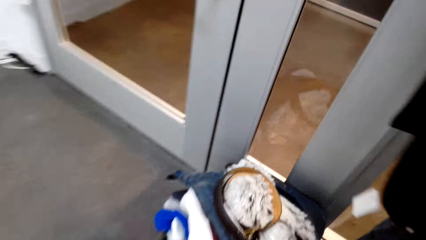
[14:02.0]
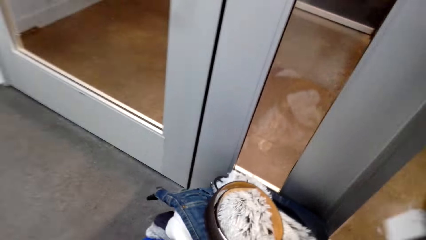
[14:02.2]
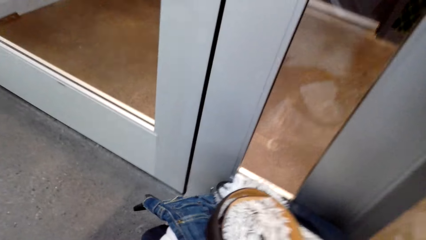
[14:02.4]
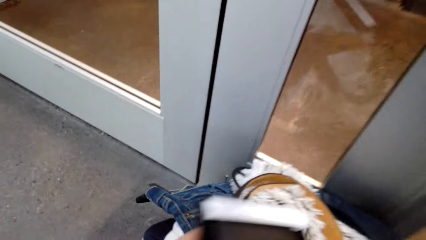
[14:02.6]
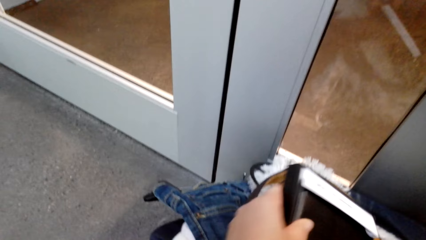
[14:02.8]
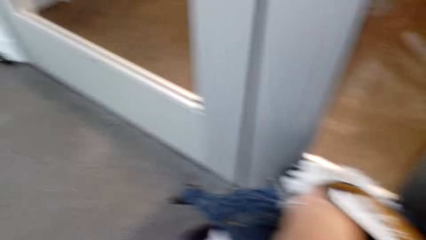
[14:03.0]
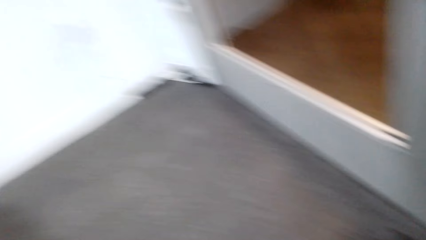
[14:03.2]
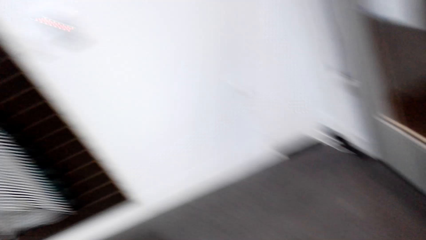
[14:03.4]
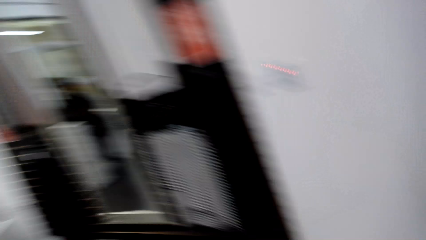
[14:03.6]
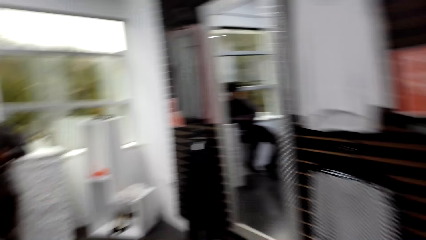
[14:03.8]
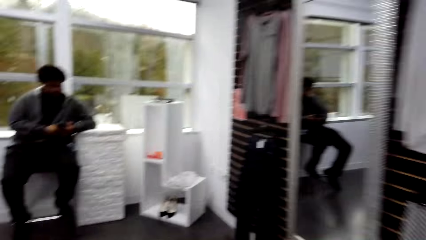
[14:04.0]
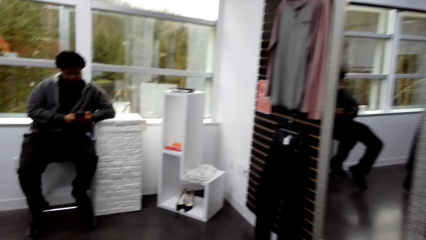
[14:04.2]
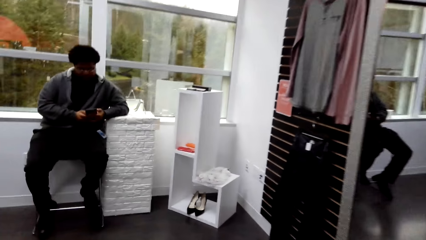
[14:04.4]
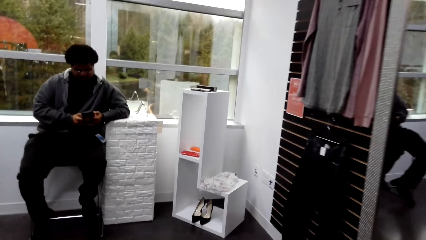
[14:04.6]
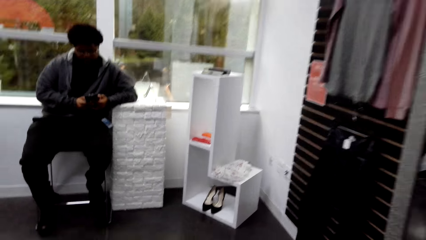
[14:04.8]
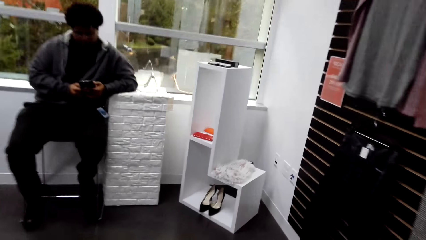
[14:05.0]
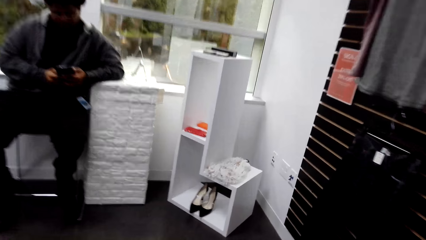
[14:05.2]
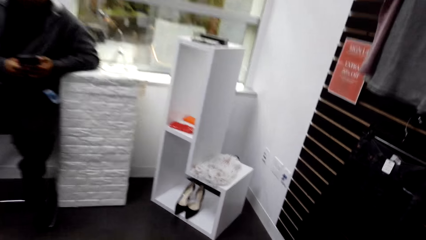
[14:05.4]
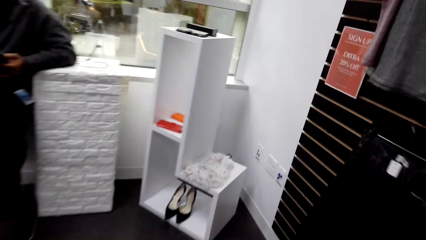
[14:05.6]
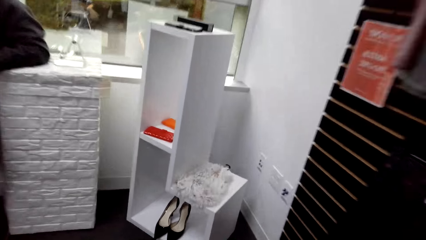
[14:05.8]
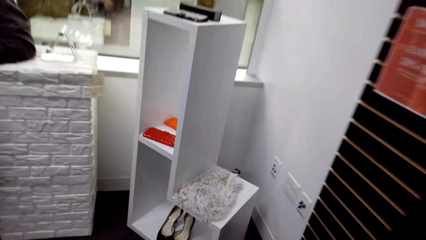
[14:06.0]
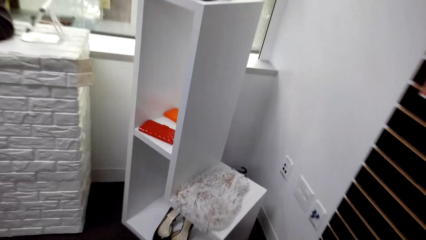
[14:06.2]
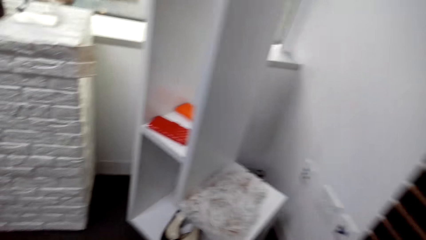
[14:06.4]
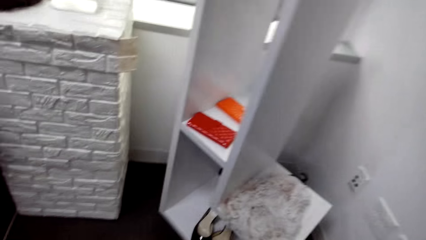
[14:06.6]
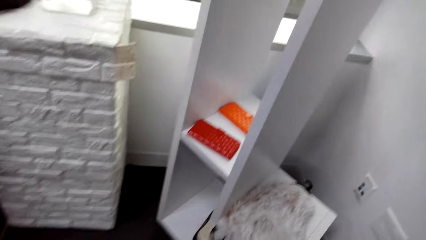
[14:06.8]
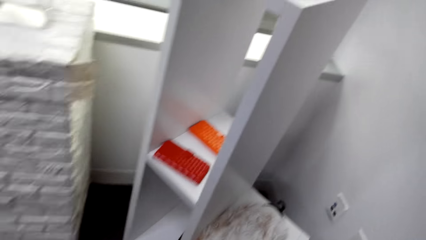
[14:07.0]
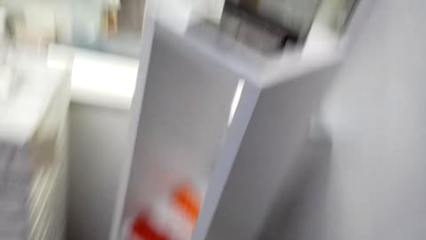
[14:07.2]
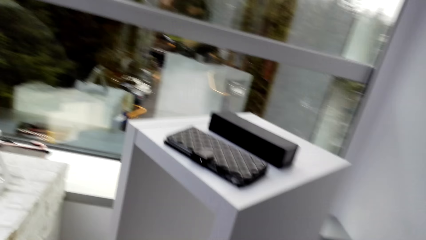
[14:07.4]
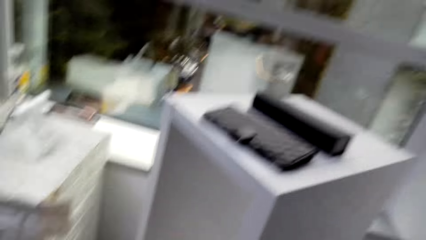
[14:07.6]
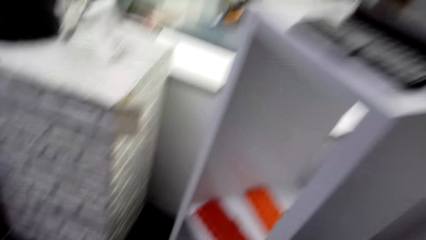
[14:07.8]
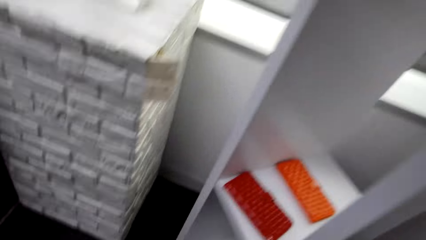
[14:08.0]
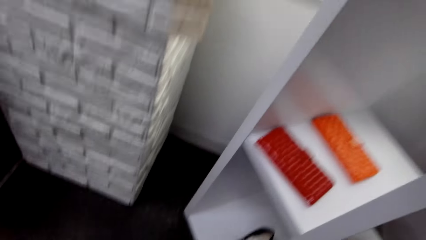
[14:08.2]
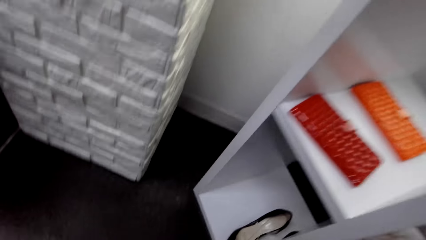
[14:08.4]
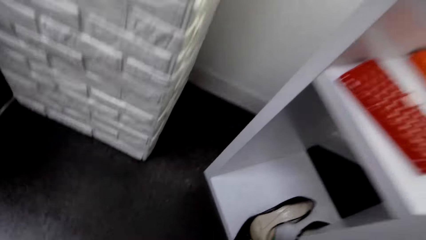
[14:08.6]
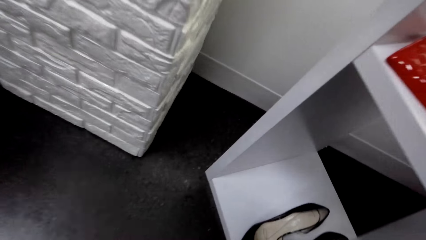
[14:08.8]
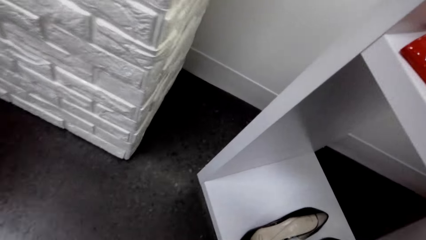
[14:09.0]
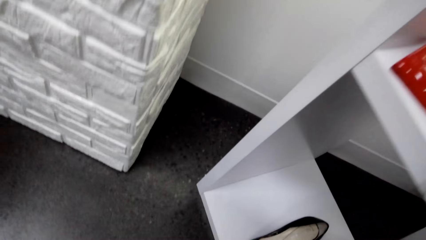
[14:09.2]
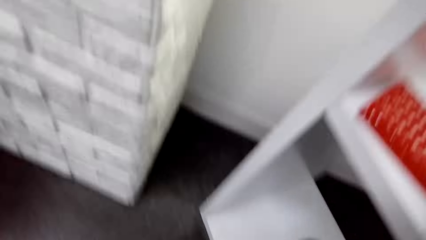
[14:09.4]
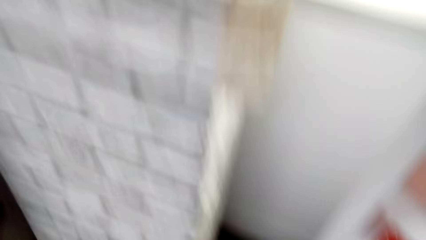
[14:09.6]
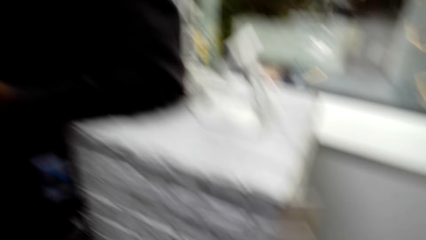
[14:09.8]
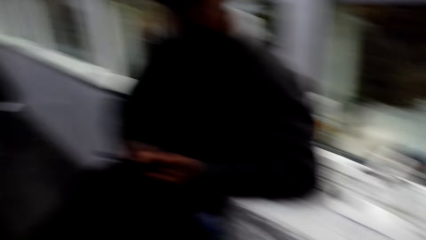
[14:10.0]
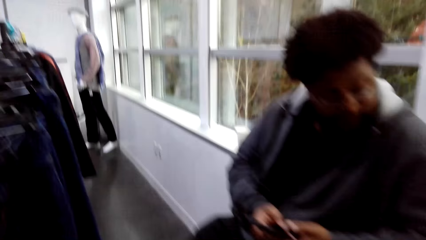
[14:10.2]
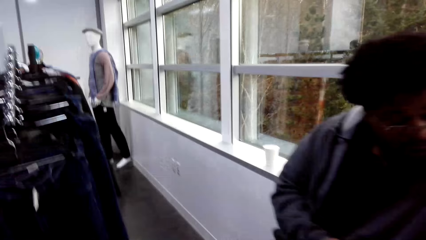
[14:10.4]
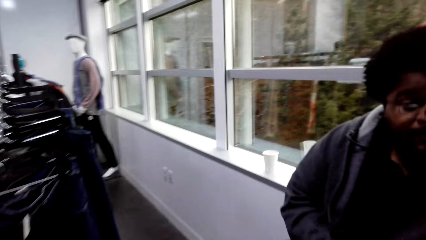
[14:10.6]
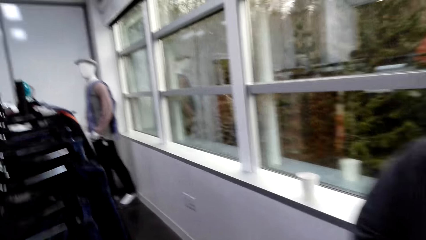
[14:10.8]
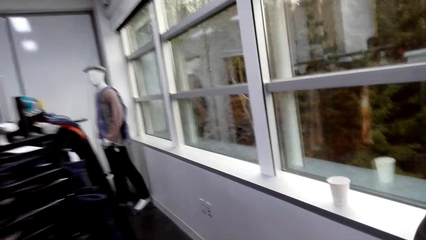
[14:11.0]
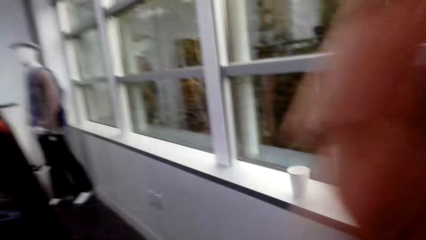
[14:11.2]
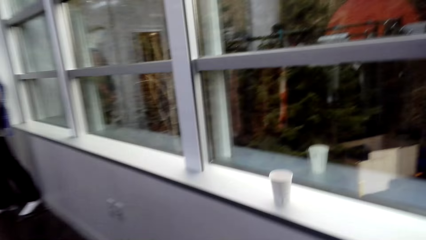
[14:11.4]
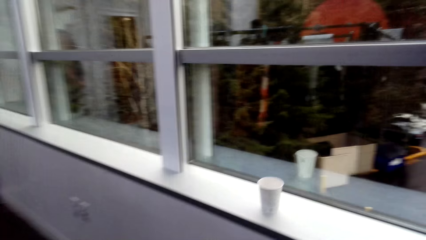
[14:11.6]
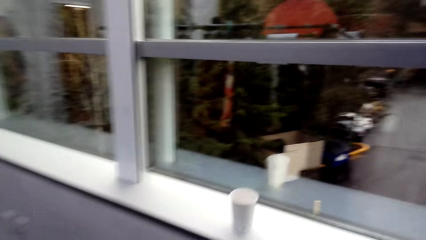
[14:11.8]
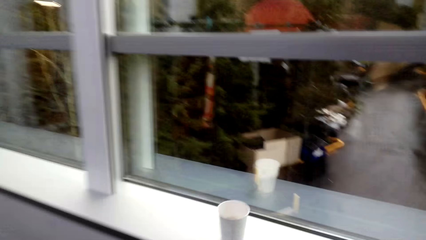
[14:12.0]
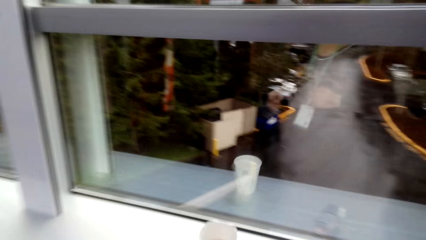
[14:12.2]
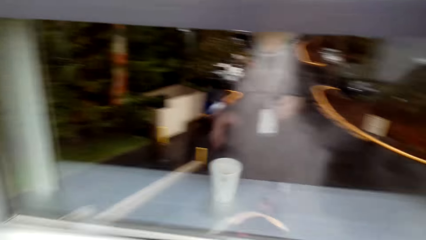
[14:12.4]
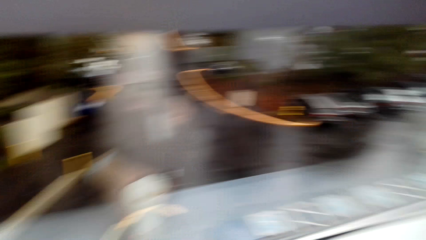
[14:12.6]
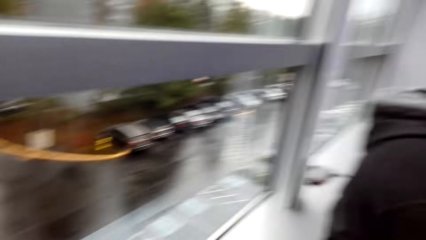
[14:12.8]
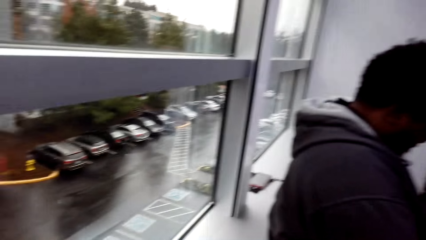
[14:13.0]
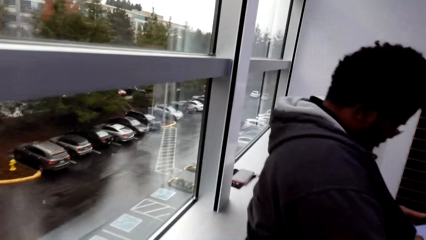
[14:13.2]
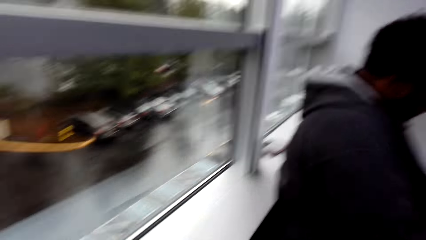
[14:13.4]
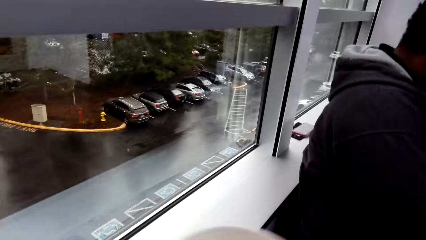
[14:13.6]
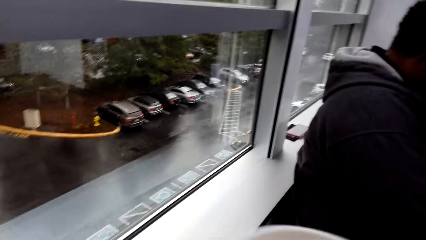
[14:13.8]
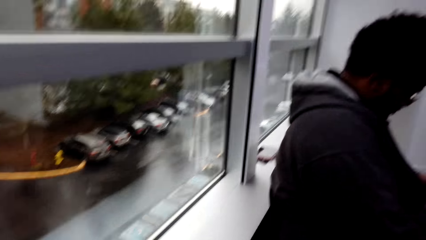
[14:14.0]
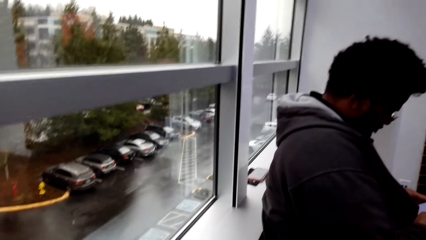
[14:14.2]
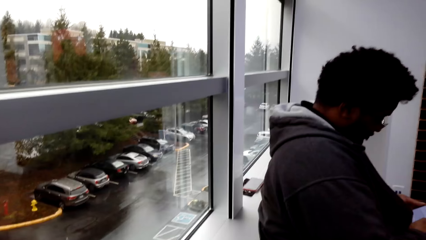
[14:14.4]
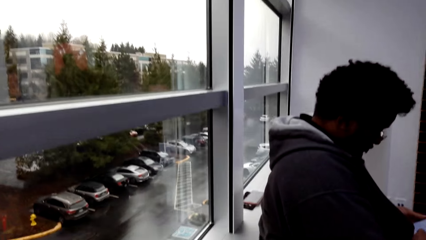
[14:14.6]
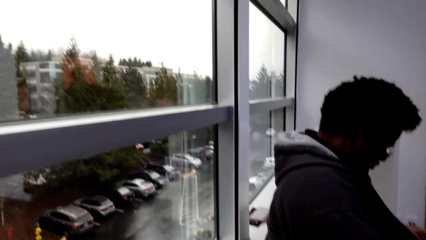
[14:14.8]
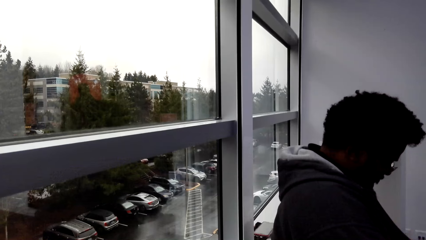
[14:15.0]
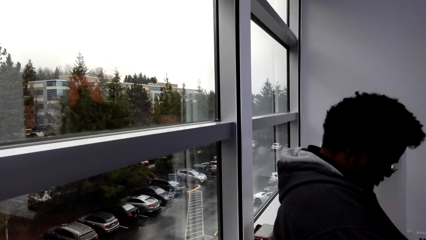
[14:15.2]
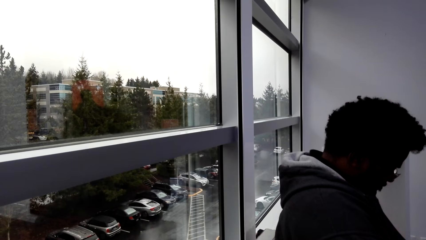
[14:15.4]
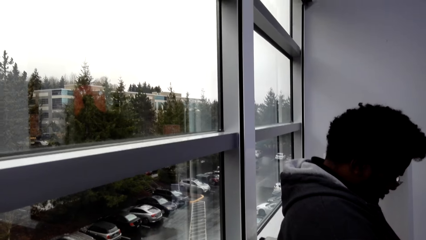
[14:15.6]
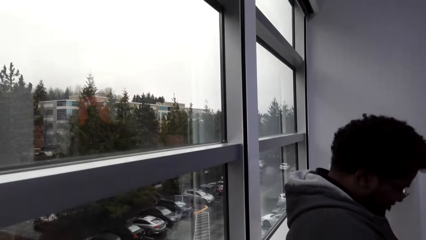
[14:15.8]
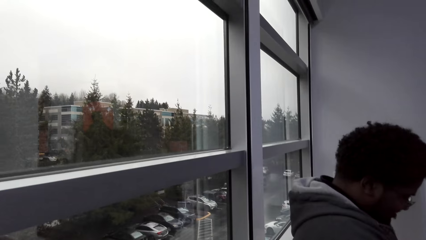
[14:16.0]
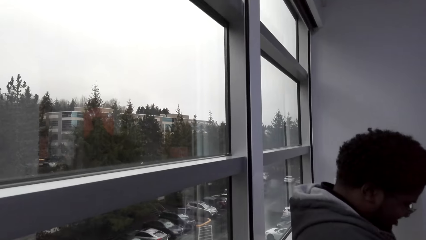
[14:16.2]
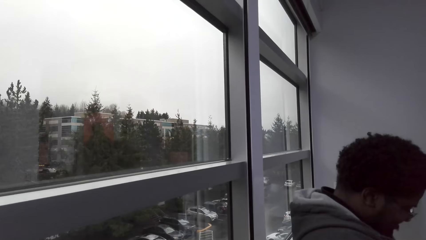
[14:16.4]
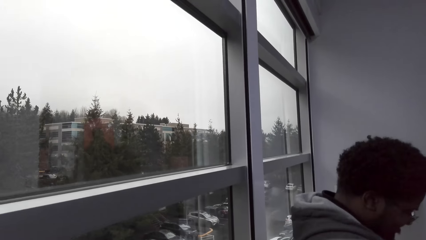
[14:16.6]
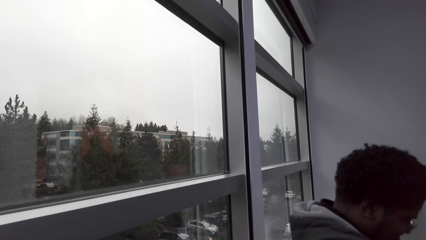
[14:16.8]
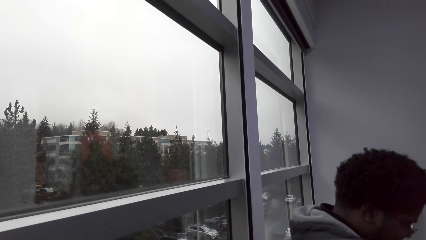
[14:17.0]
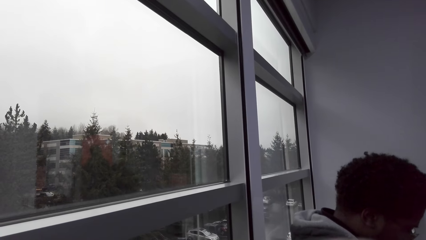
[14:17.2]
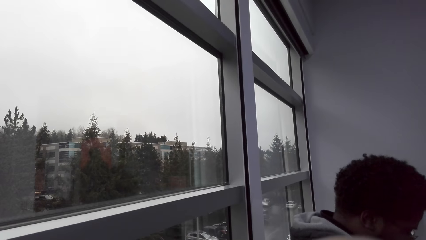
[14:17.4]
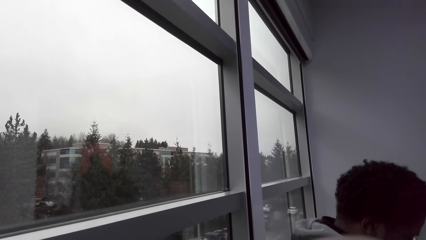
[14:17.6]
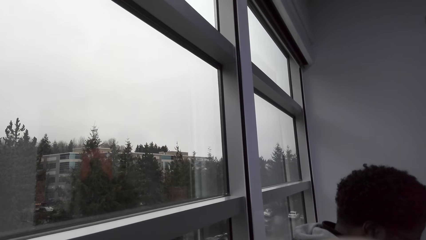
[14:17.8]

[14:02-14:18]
The camera wearer puts the pouch on a basket. They walk. They talk. A man talks.
